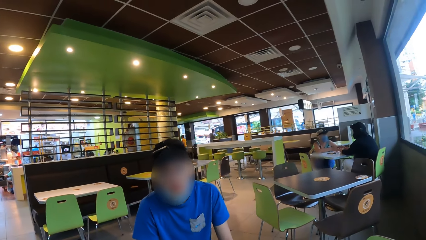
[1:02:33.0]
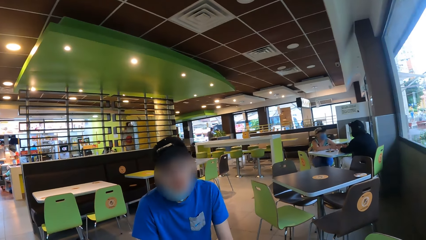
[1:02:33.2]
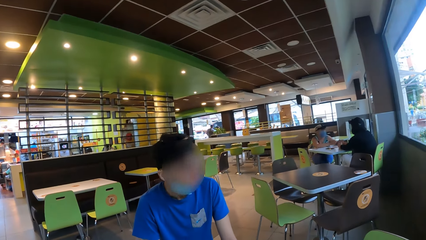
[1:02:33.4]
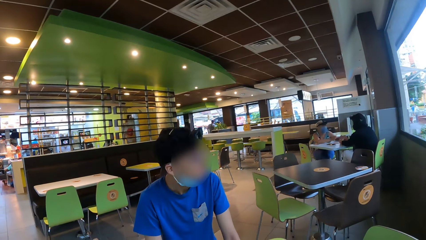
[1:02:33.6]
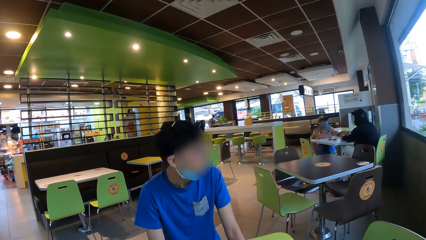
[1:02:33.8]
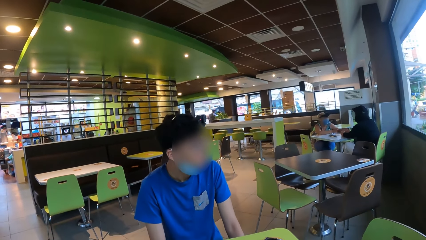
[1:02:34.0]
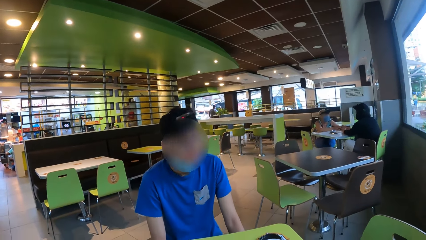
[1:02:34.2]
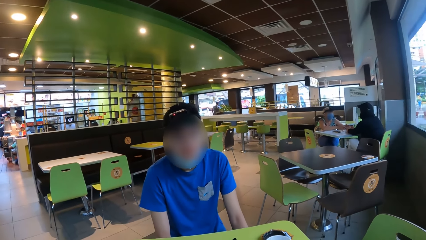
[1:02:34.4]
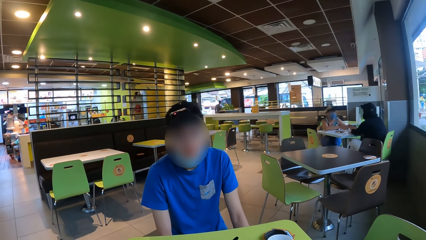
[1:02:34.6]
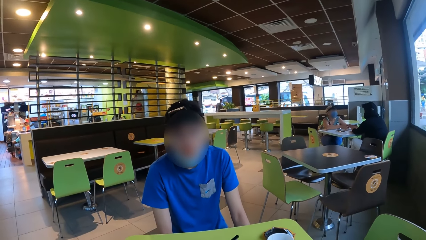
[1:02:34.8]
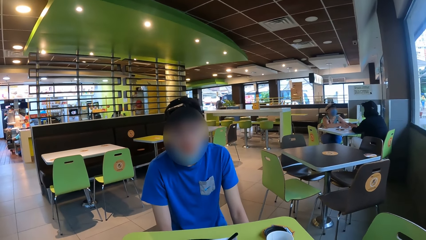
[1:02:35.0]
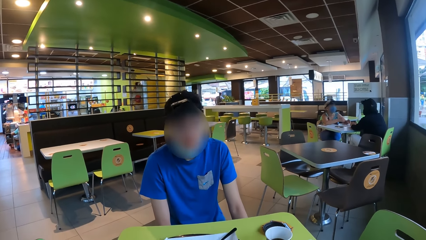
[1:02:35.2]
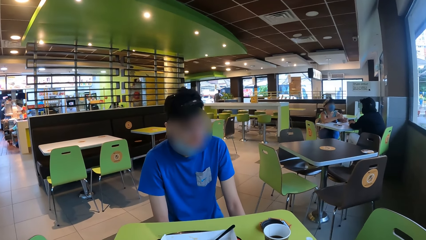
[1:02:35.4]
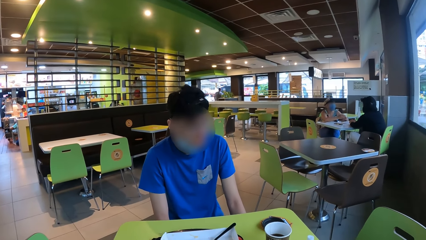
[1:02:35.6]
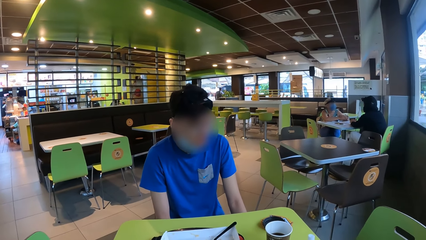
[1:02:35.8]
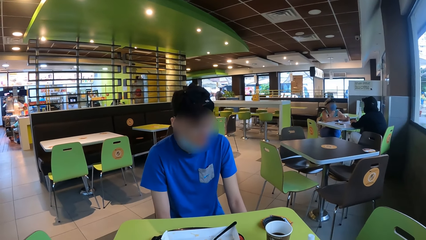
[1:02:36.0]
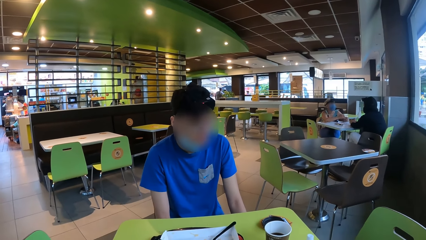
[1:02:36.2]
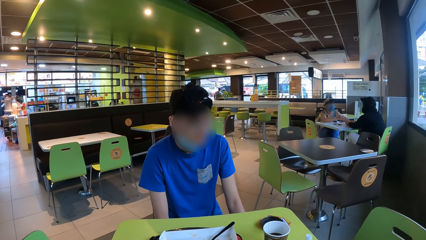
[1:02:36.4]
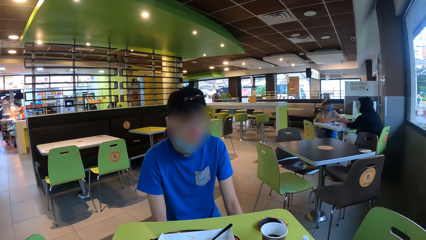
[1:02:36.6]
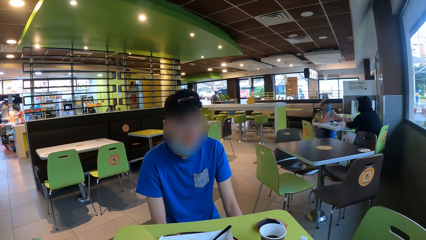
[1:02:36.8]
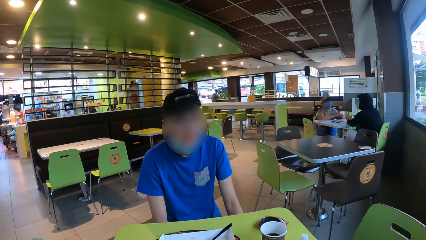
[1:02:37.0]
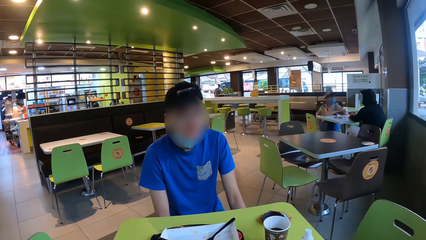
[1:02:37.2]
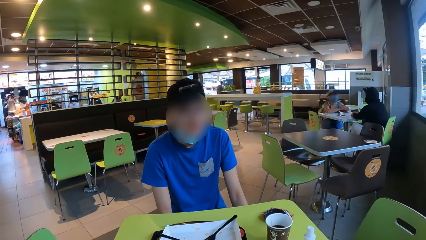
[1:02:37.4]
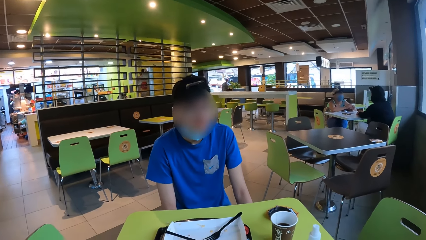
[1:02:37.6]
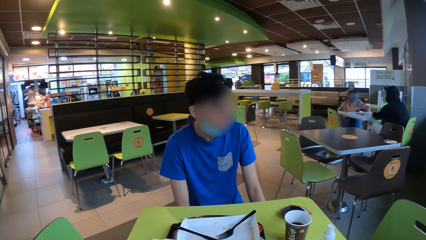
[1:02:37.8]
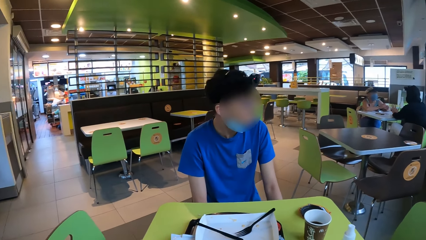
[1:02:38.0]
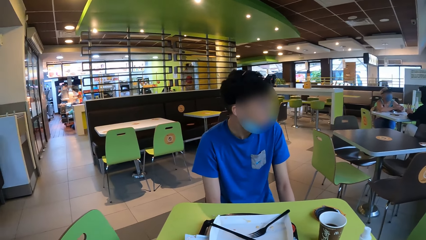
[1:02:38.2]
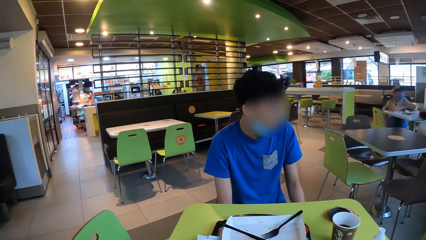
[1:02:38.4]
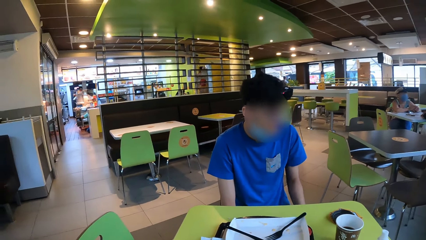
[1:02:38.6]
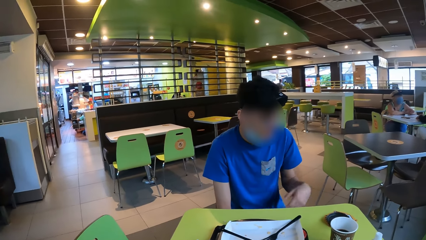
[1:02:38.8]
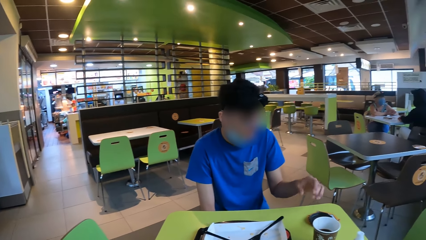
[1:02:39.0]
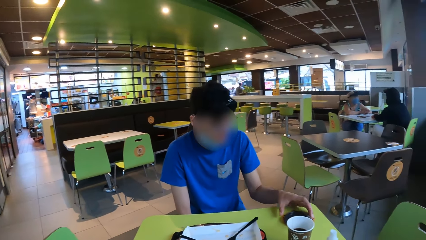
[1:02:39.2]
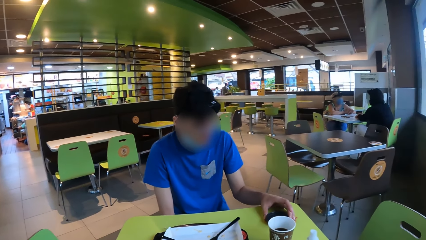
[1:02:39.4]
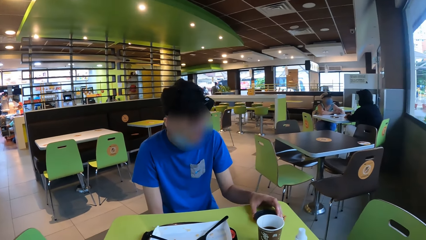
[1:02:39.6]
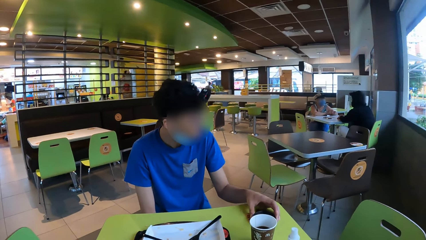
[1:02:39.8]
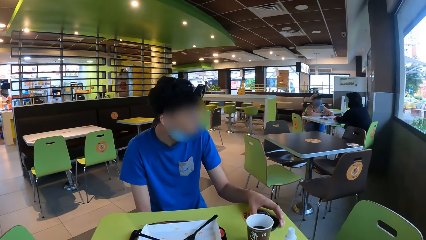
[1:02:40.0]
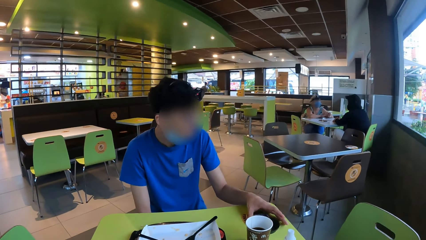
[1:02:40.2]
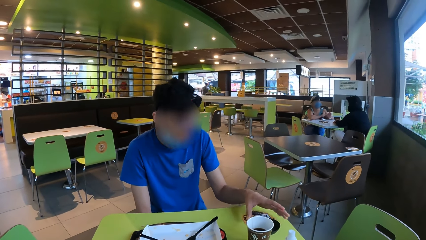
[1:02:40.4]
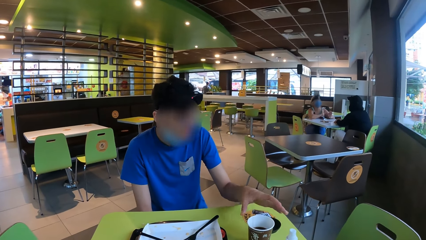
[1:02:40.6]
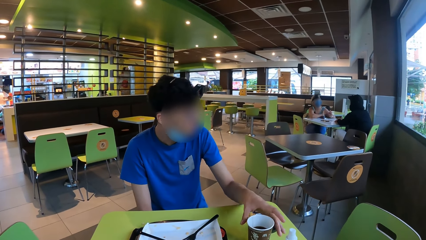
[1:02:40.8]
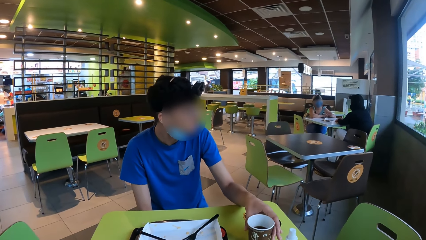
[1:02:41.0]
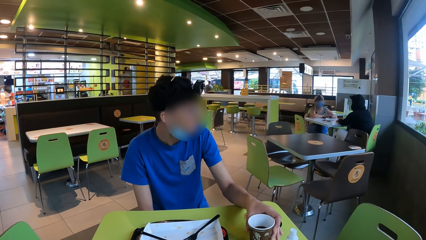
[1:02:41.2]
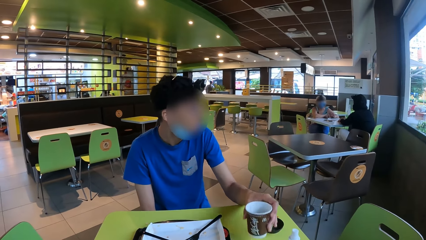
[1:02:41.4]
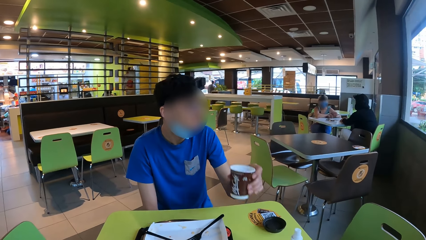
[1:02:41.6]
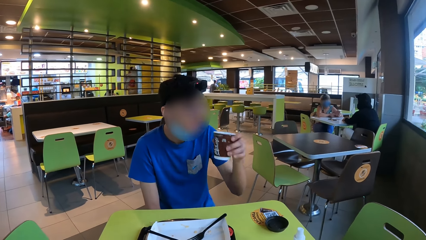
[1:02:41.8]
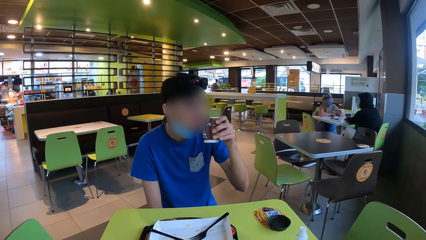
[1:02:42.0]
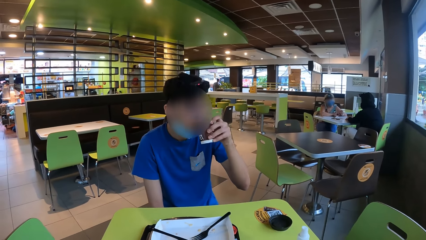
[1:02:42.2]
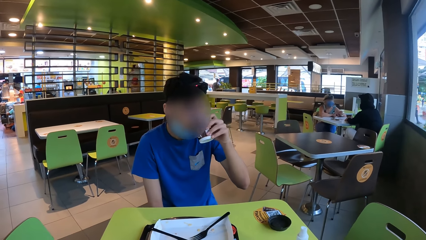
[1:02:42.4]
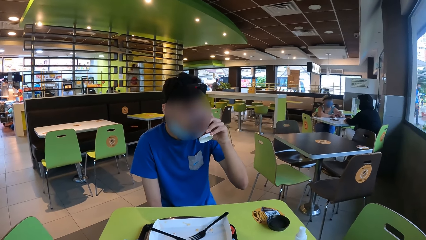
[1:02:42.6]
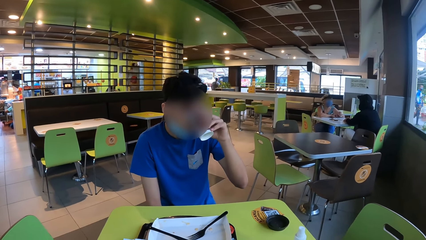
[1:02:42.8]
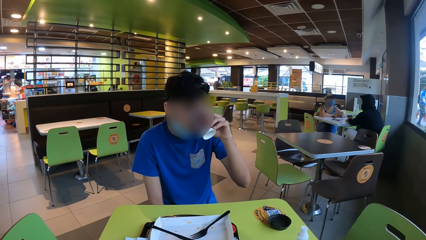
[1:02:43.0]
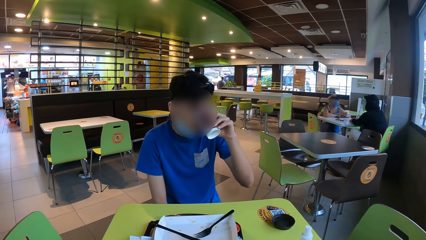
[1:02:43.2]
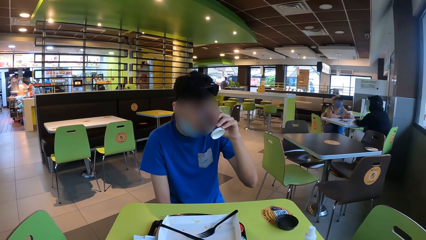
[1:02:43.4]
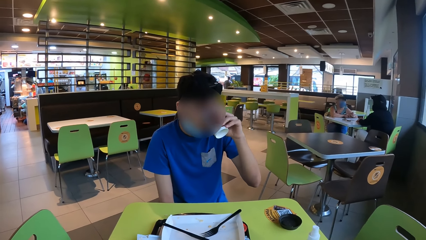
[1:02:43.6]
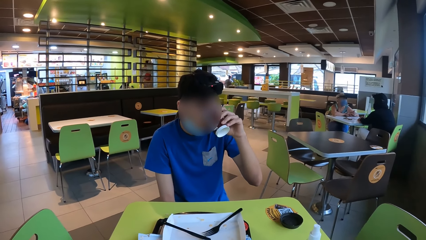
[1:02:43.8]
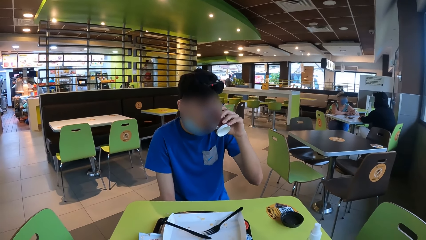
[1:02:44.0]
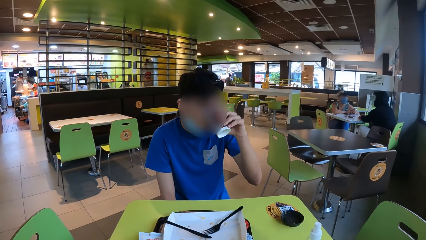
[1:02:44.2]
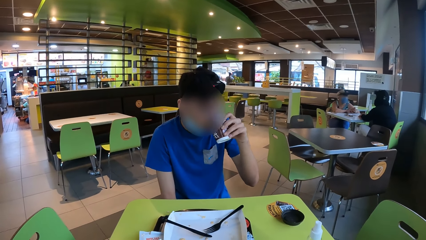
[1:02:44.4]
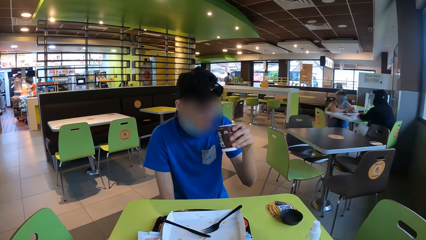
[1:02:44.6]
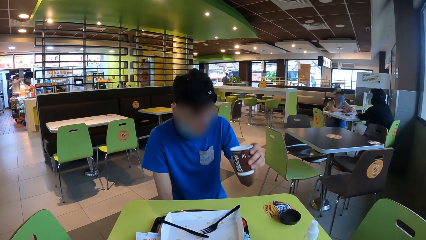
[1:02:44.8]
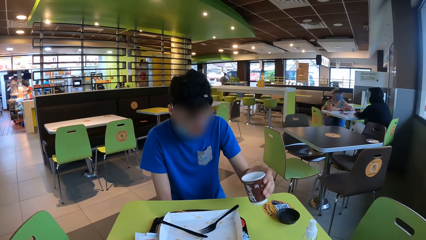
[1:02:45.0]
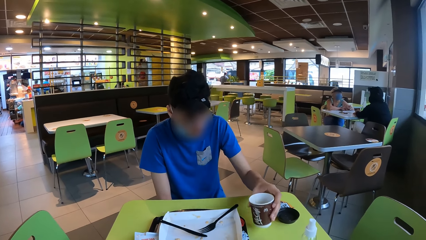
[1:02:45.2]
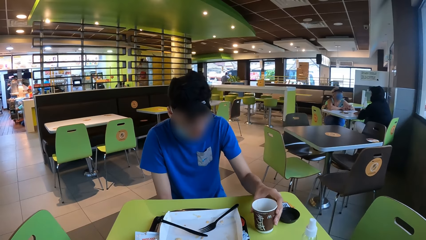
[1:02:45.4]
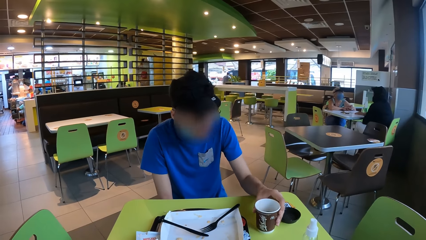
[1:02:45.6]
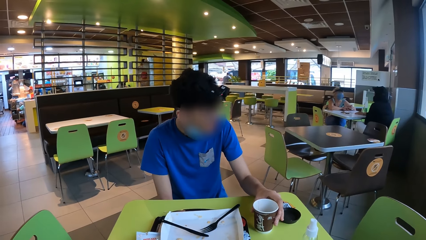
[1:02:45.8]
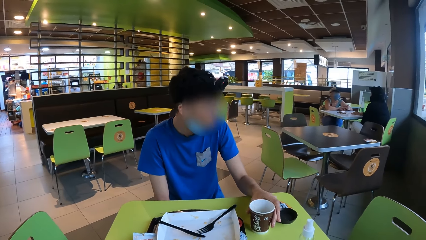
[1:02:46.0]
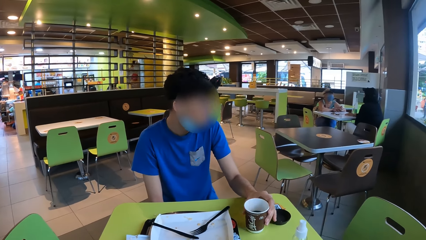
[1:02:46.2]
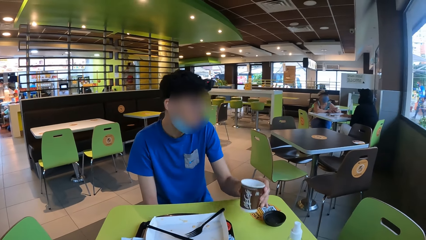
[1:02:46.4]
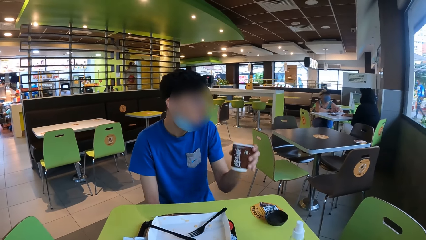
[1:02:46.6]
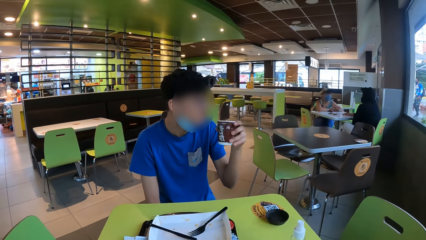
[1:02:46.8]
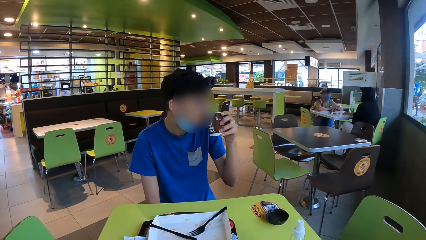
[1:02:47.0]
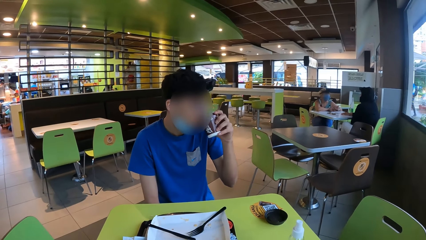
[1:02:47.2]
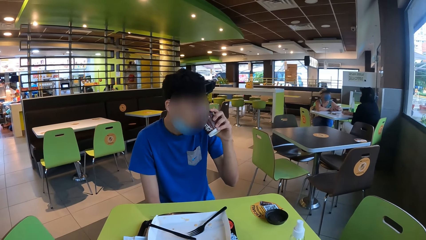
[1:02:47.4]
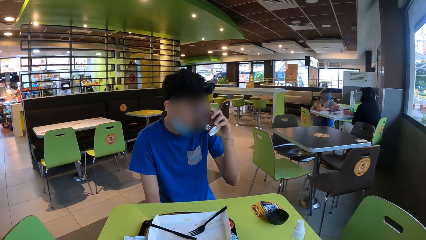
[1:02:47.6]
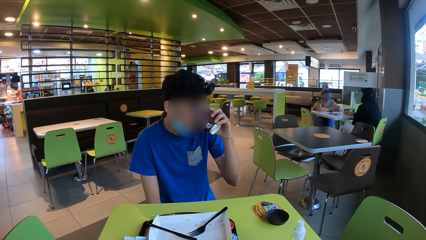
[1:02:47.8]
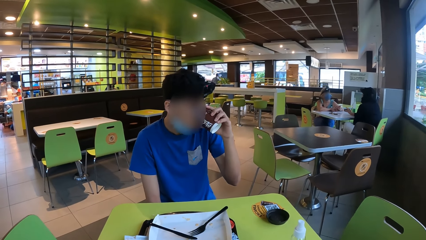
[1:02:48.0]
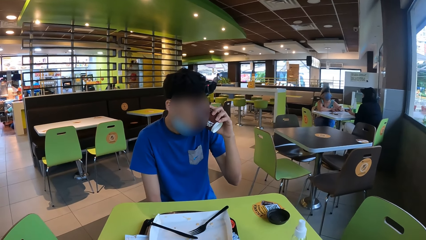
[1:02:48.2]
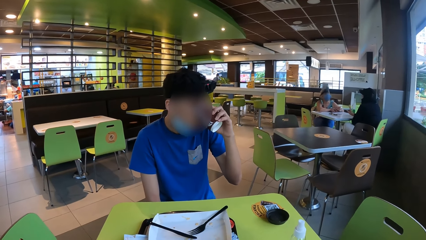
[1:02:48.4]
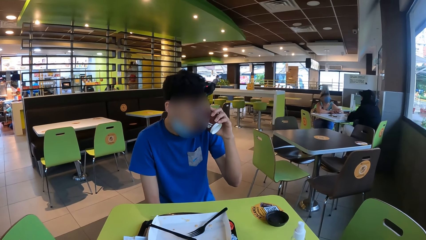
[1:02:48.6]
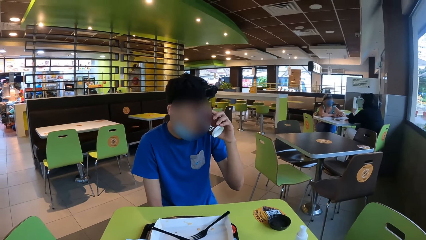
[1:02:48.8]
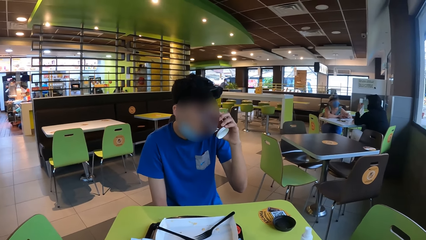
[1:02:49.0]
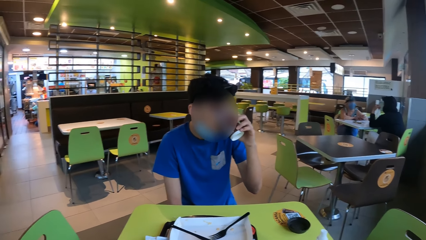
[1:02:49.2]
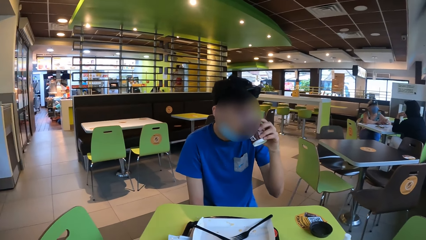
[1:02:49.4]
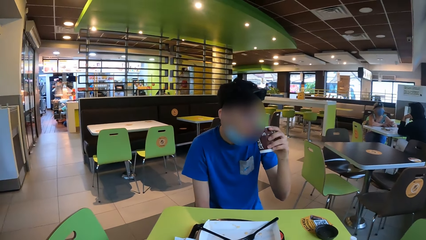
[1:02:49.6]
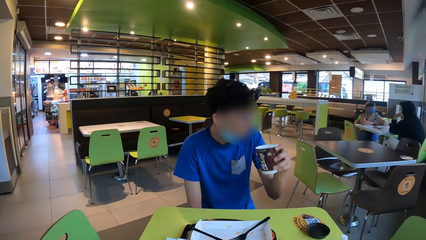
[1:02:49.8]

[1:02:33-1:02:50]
A man picks up the lid and drags the lid on the table. The man takes the coffee cup and drinks coffee from the cup. The man places the coffee cup on the table. The man picks up the cup and drinks coffee from the cup.
